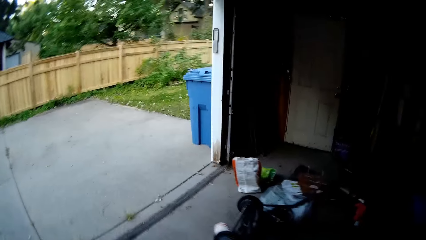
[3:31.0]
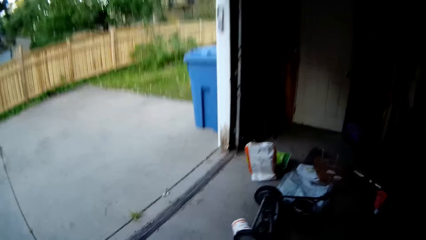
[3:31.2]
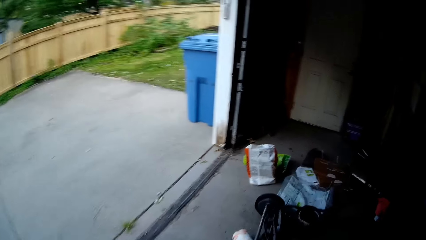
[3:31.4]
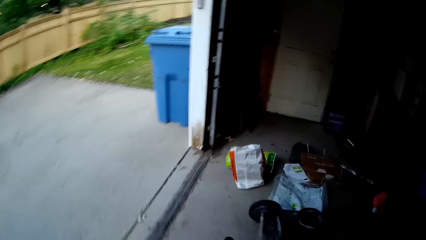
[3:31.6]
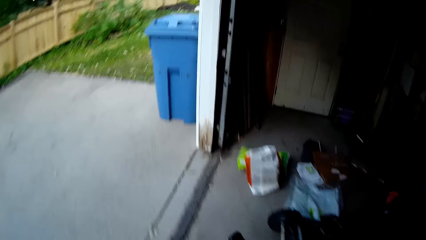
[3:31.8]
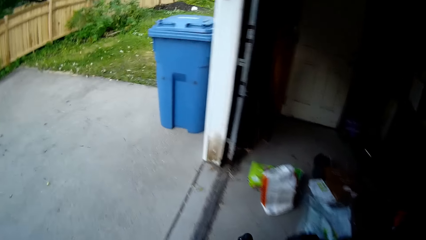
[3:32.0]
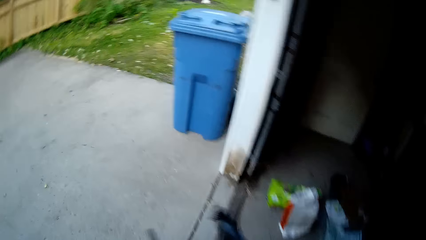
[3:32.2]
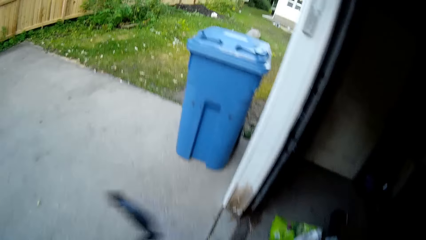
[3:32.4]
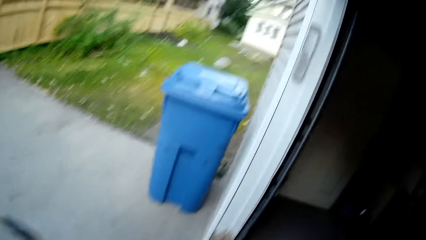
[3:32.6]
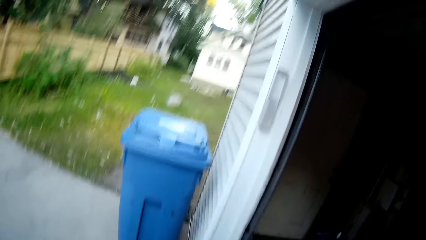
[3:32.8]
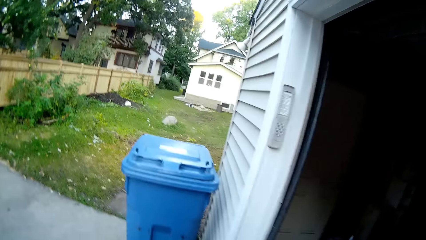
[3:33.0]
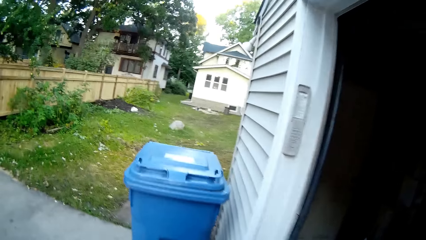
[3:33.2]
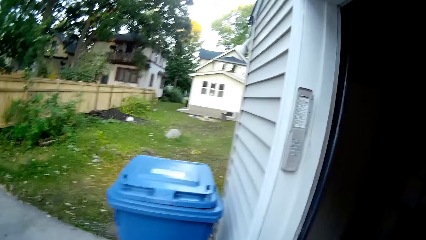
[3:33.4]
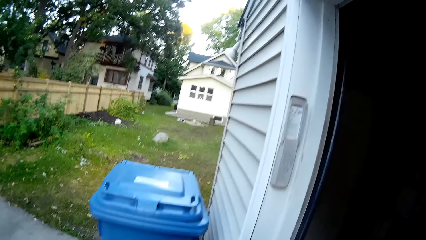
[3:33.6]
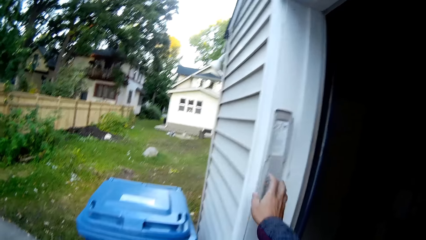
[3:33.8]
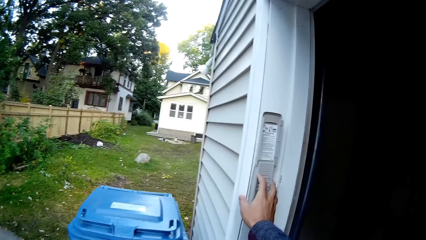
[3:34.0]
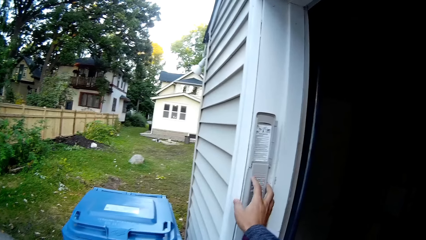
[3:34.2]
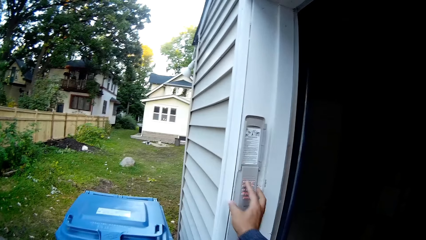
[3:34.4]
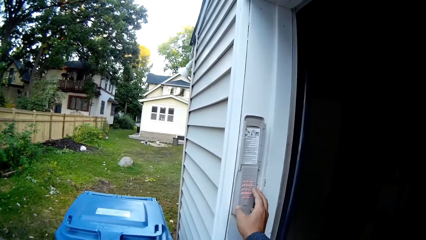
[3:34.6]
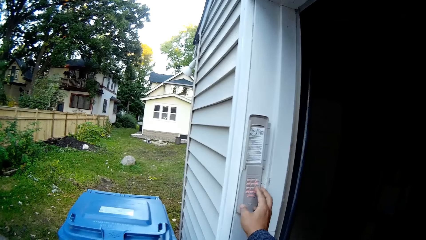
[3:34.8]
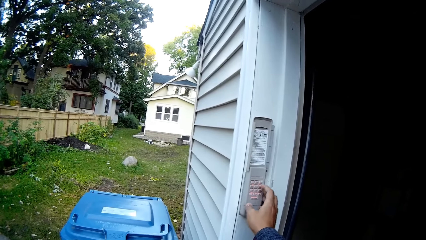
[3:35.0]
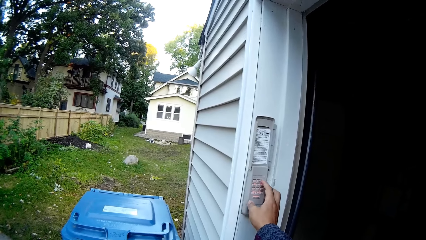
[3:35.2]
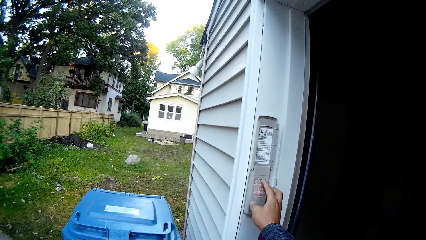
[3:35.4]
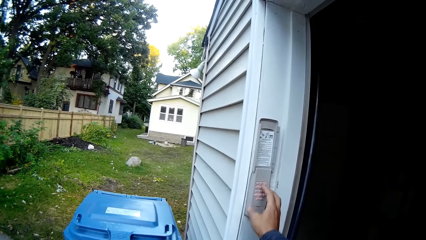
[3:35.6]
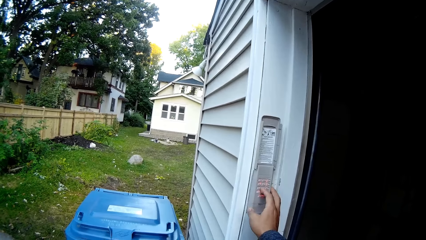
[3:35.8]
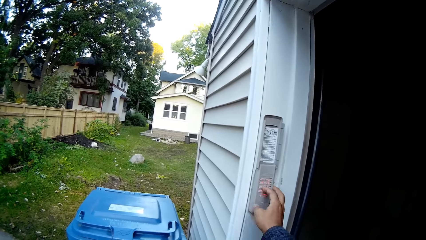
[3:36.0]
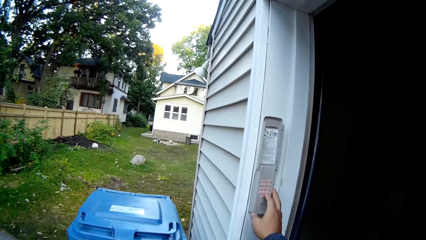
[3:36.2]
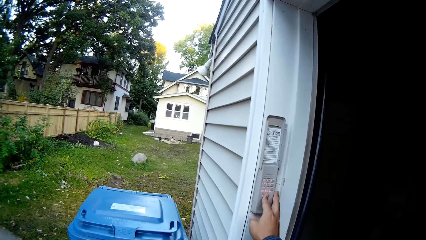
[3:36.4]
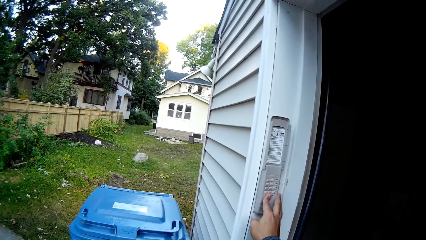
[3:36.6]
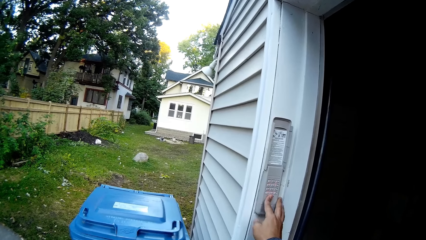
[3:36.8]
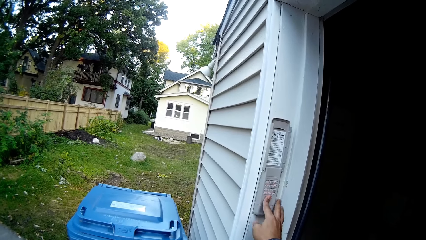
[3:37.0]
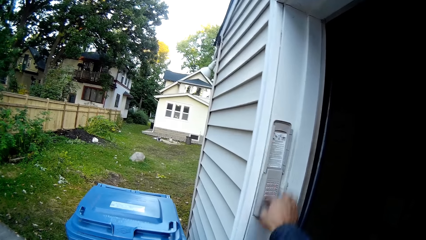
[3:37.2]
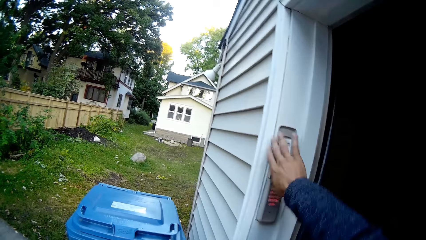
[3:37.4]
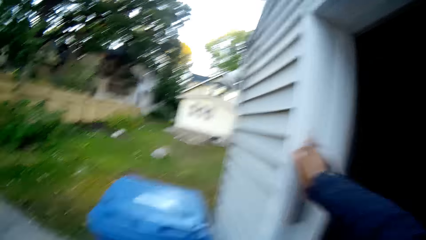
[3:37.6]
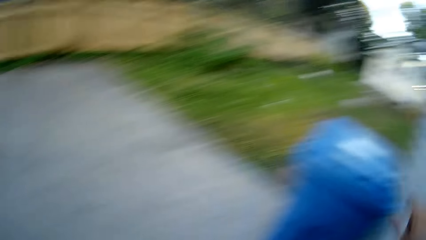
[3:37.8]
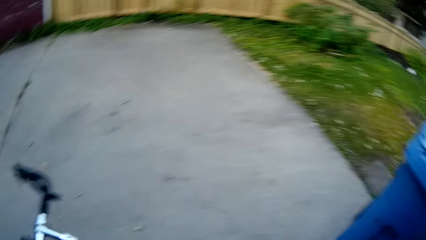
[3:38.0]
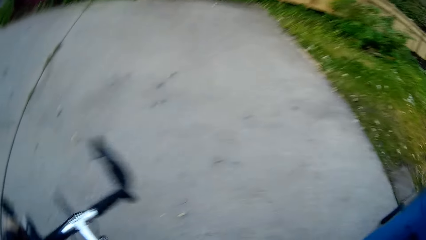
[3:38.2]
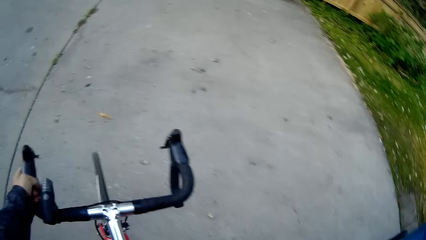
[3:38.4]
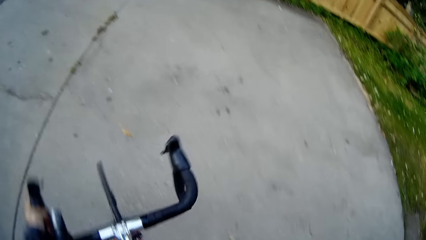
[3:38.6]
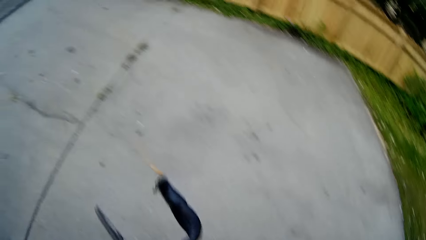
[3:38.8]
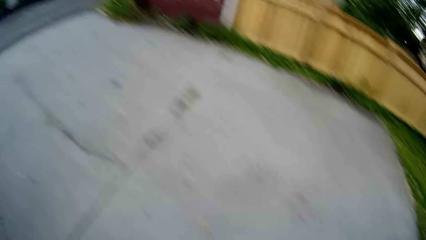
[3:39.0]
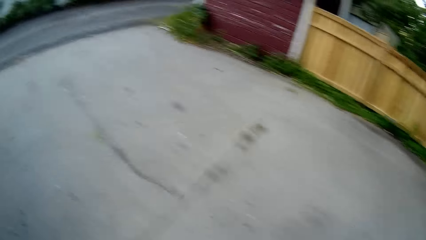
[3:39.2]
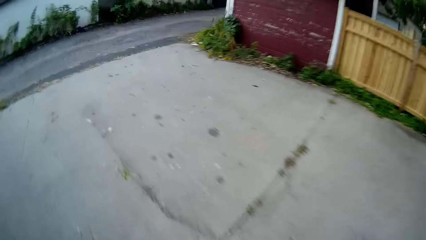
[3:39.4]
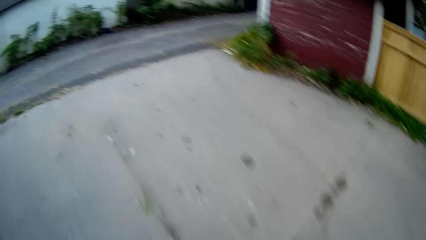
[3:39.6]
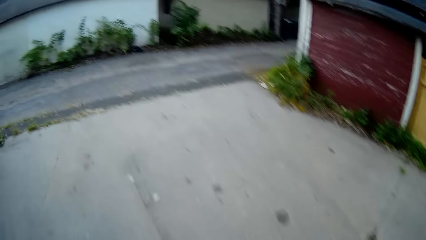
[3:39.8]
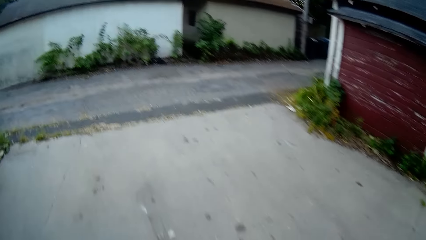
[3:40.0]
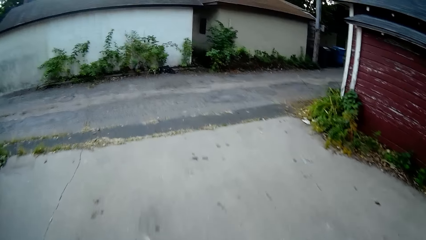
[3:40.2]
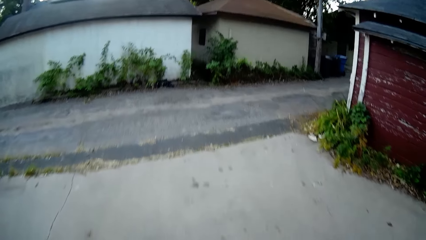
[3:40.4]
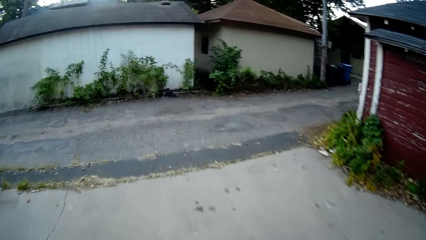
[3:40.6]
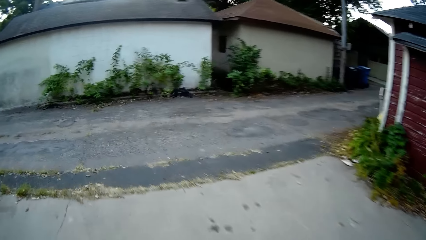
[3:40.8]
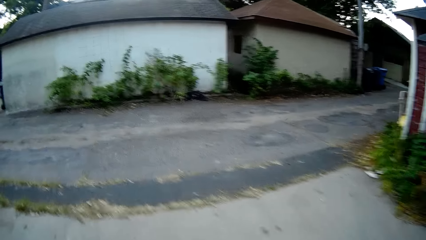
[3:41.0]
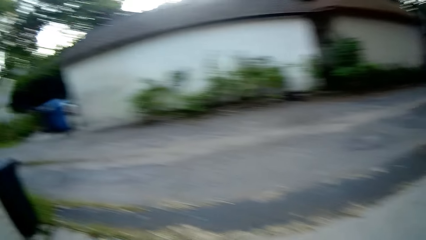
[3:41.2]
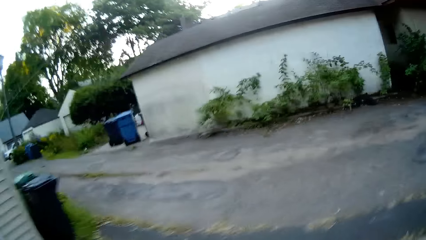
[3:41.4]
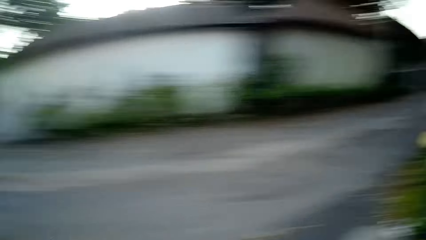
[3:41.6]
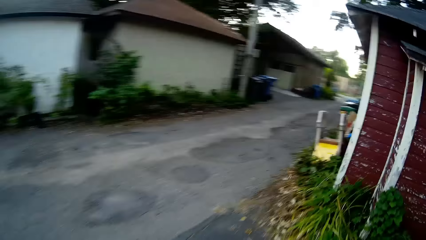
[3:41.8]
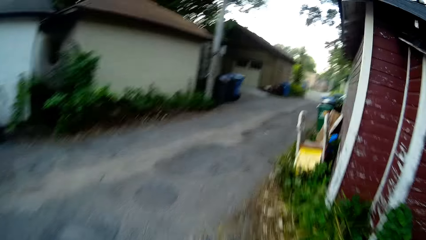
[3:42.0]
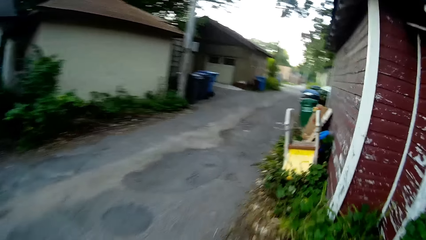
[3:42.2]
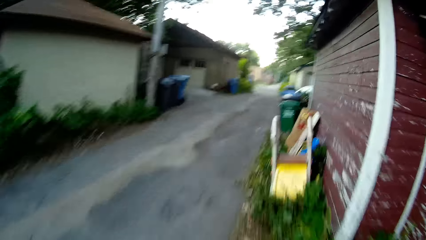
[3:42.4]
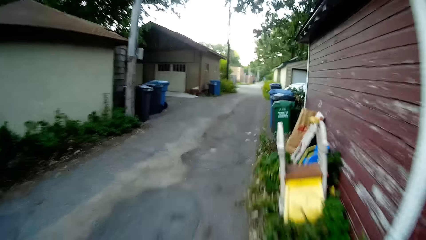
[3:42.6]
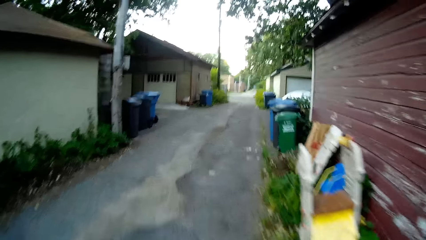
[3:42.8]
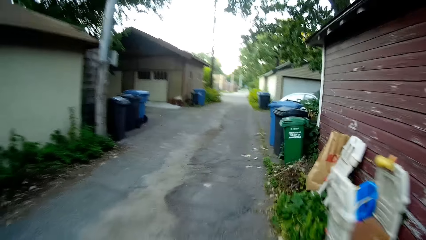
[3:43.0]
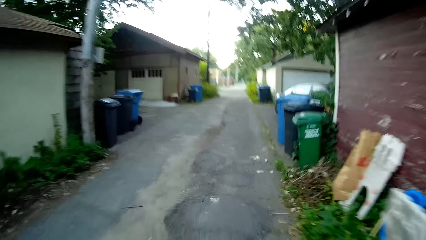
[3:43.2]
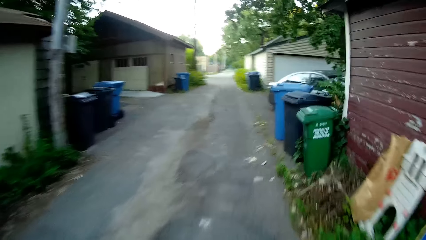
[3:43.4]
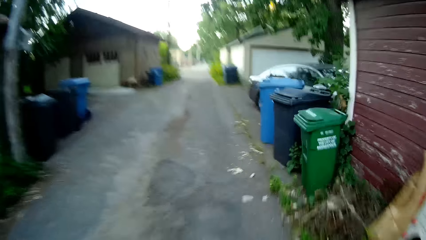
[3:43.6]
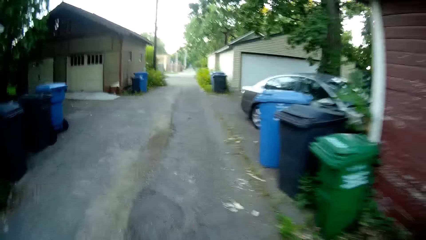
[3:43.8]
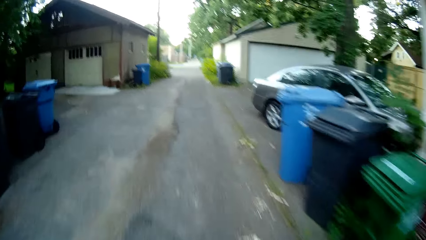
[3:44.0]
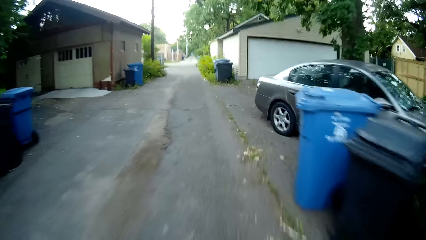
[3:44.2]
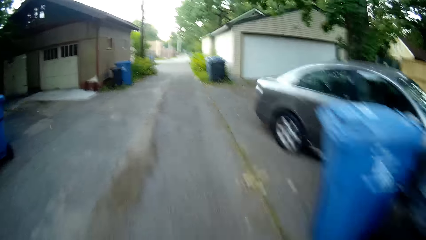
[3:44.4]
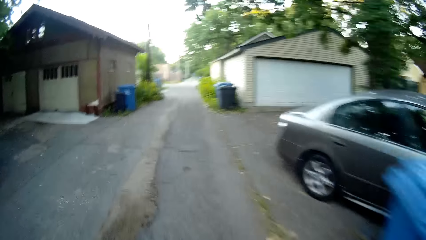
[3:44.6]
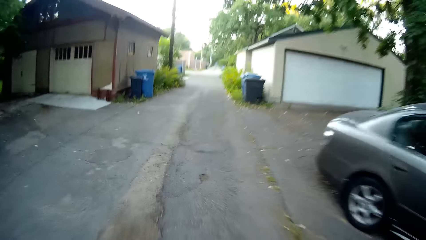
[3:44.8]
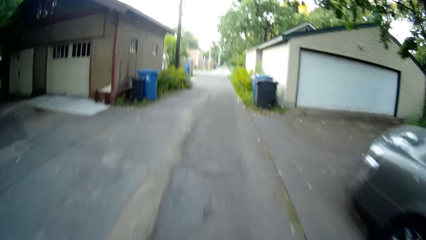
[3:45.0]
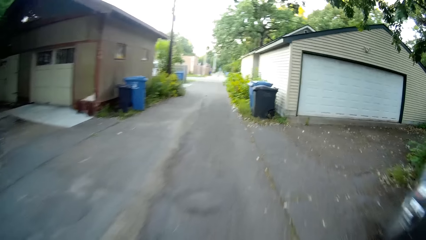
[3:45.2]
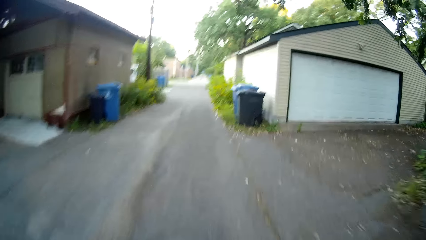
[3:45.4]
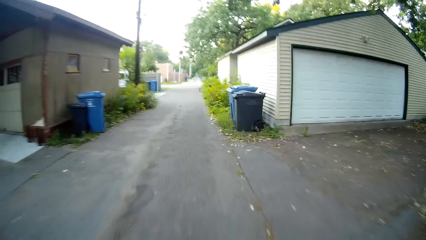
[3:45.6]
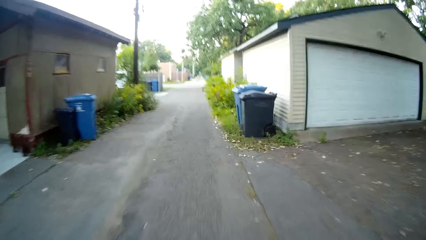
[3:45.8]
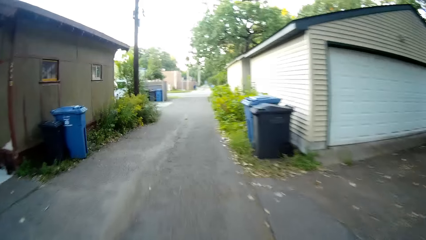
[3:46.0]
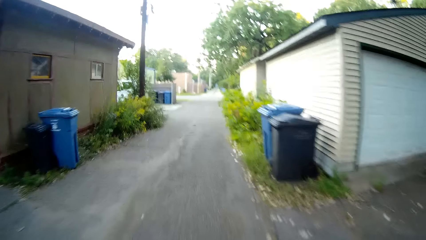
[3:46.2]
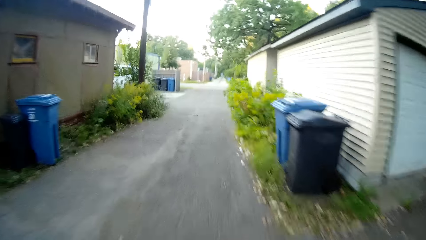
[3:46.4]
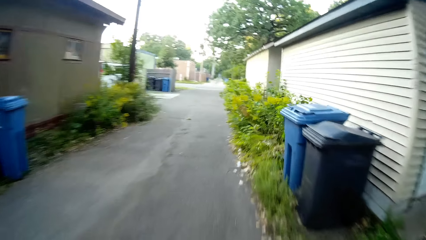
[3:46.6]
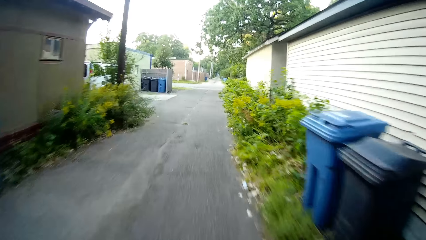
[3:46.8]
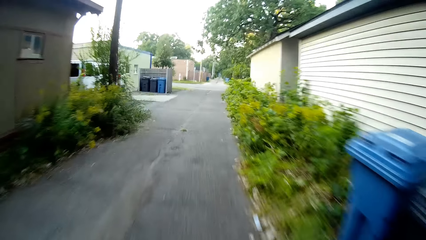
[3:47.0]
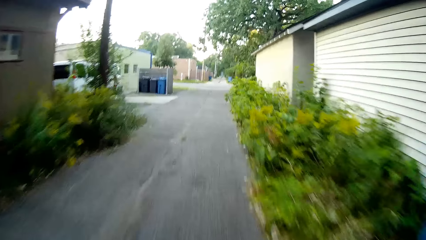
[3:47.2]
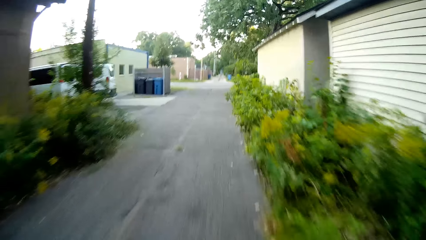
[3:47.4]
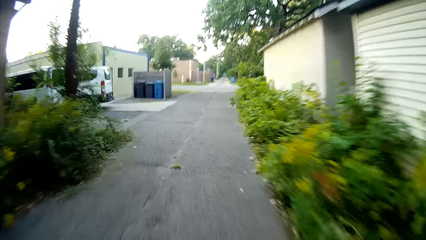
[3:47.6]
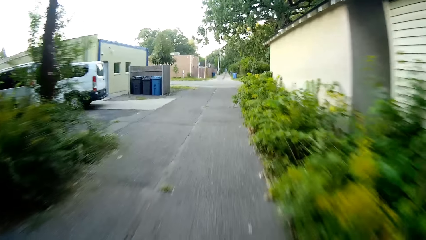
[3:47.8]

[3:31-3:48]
The camera wearer moves the hand. They key in the codes to the smart lock on the button box. They cover the smart lock. They ride the bicycle around the street.
